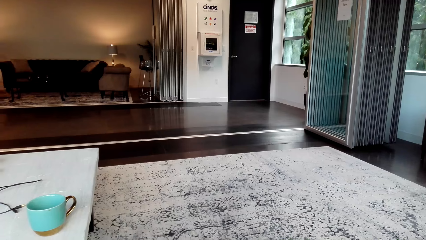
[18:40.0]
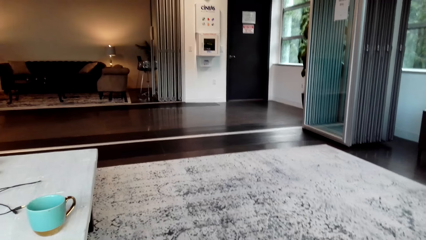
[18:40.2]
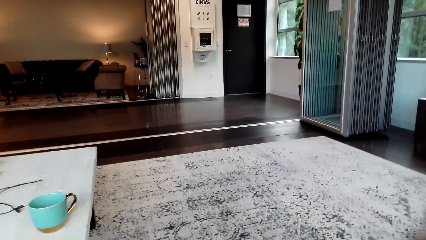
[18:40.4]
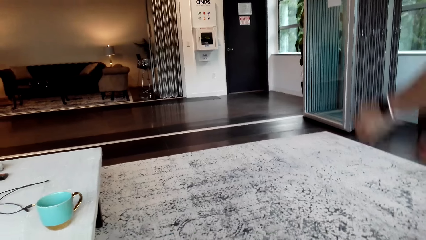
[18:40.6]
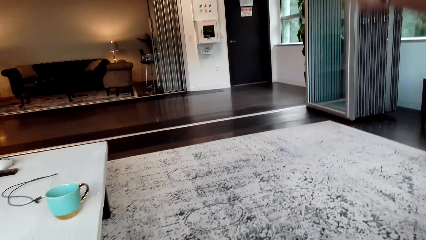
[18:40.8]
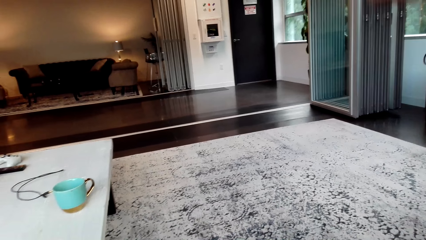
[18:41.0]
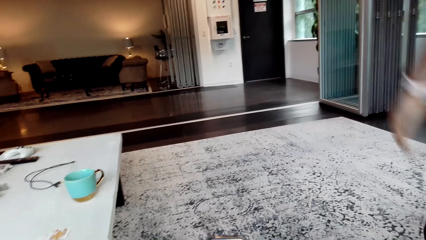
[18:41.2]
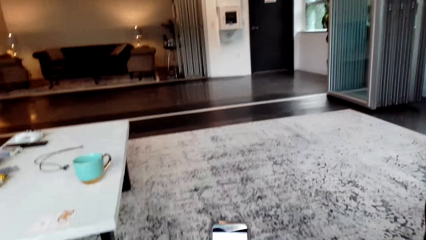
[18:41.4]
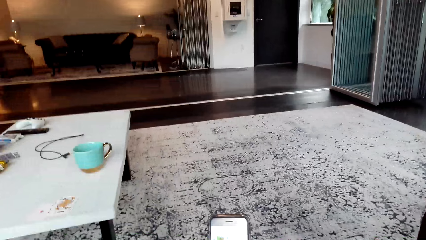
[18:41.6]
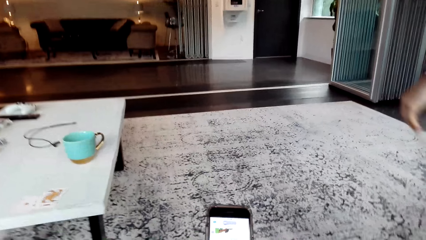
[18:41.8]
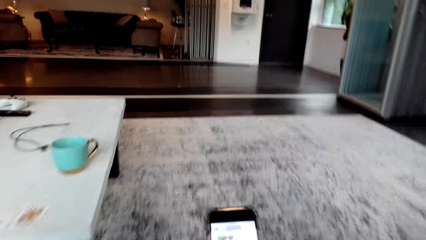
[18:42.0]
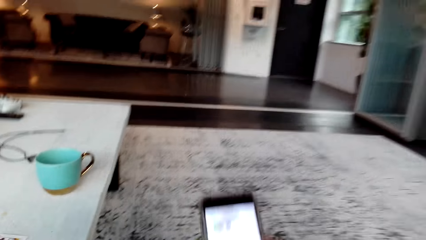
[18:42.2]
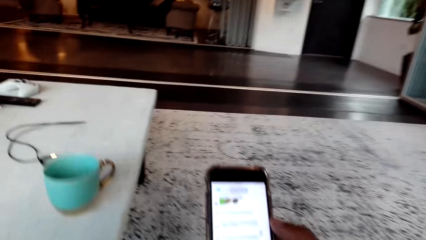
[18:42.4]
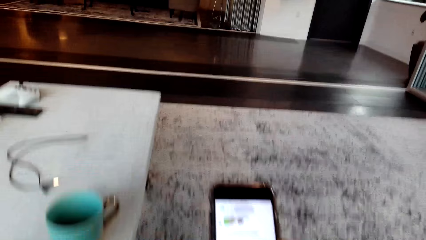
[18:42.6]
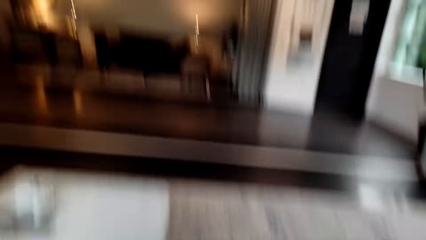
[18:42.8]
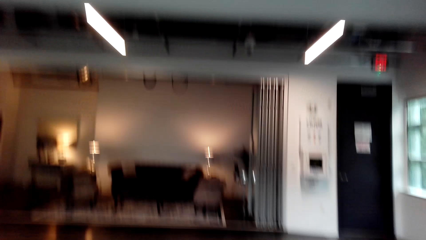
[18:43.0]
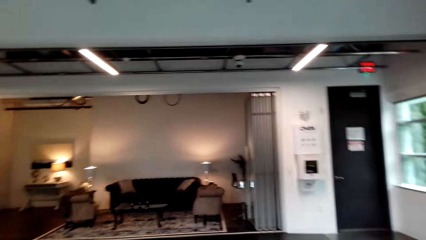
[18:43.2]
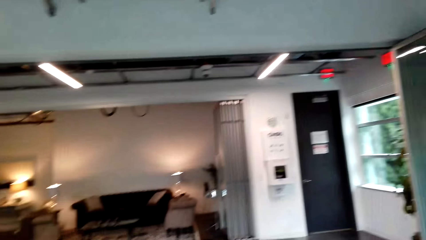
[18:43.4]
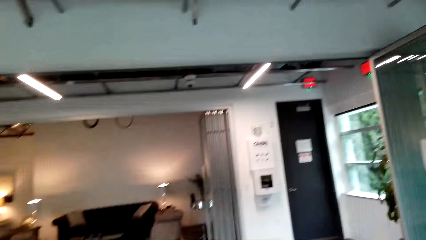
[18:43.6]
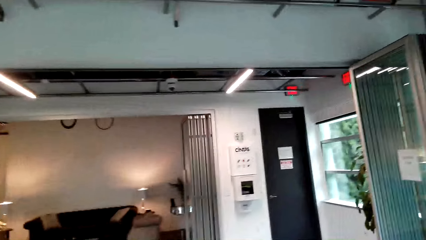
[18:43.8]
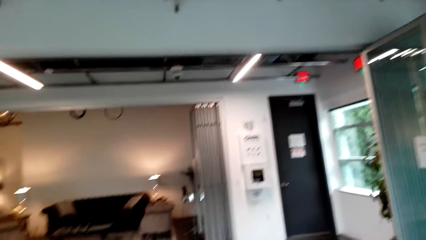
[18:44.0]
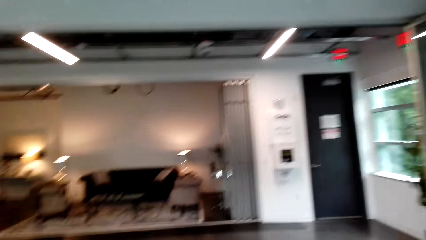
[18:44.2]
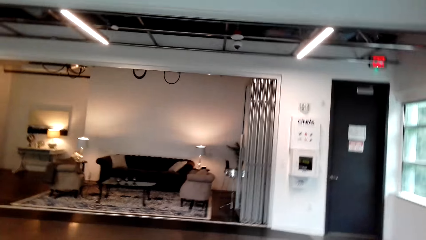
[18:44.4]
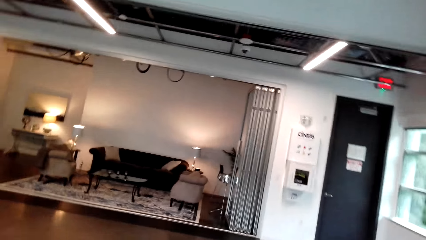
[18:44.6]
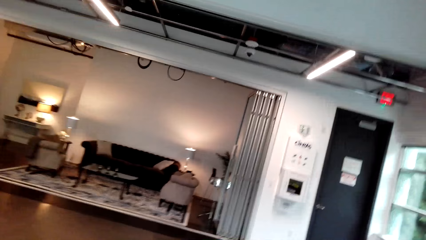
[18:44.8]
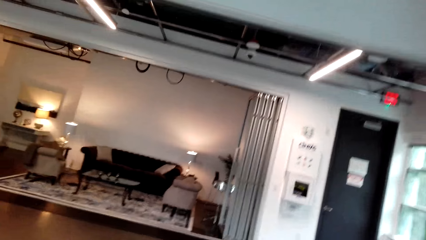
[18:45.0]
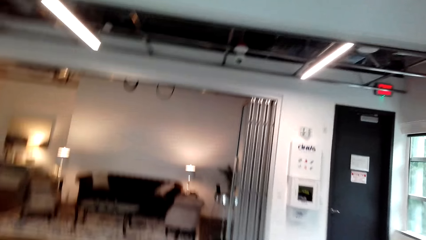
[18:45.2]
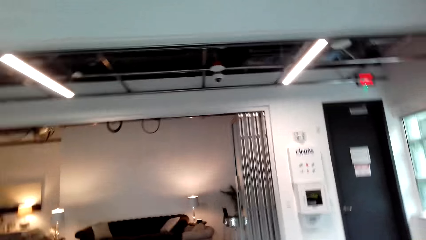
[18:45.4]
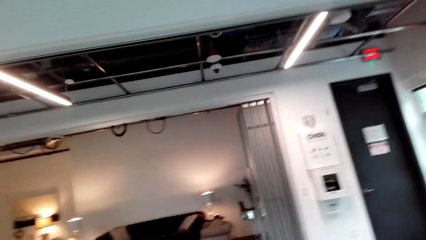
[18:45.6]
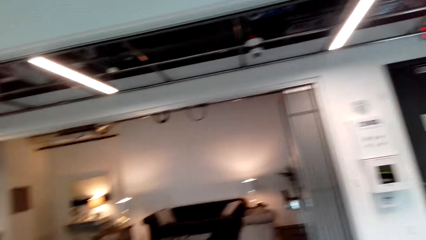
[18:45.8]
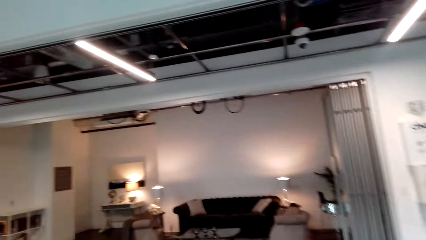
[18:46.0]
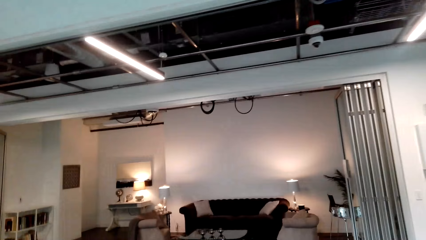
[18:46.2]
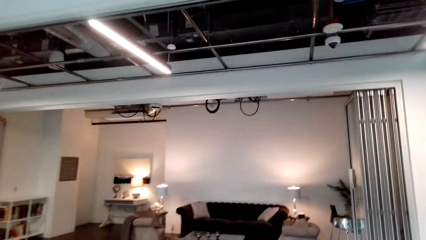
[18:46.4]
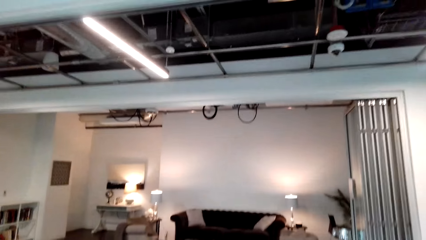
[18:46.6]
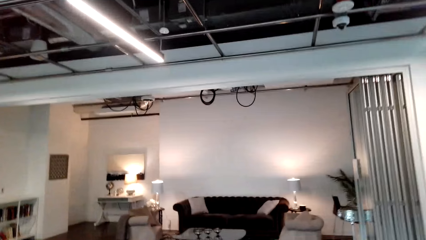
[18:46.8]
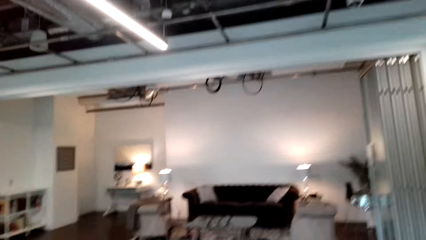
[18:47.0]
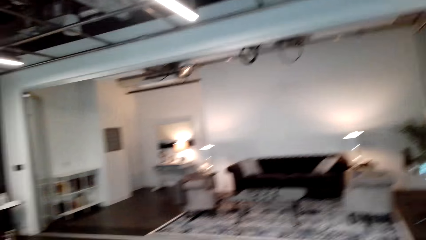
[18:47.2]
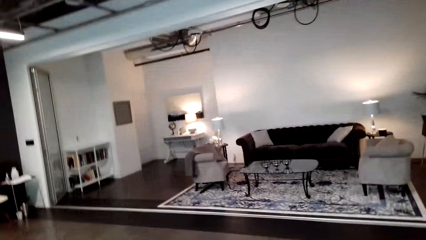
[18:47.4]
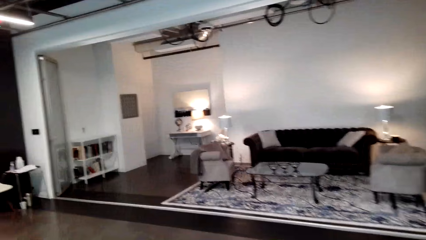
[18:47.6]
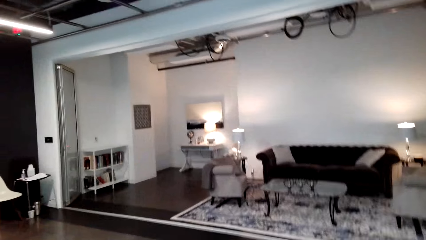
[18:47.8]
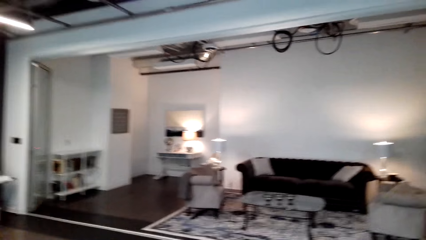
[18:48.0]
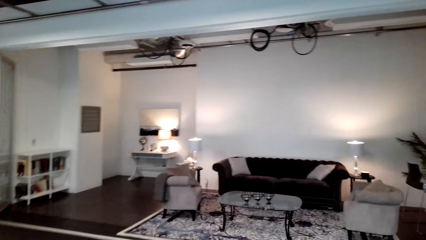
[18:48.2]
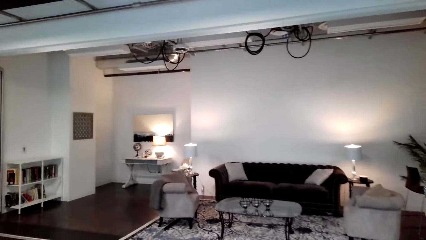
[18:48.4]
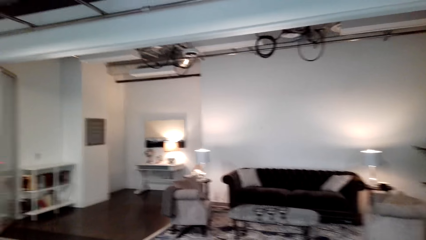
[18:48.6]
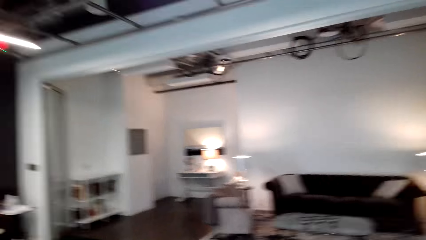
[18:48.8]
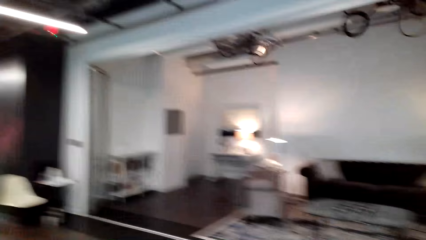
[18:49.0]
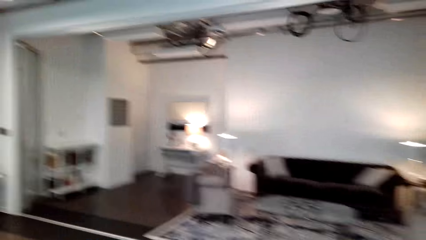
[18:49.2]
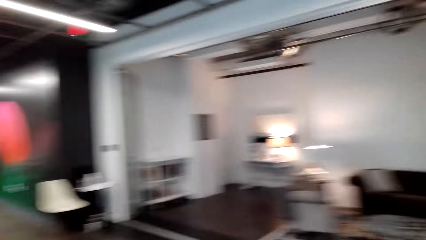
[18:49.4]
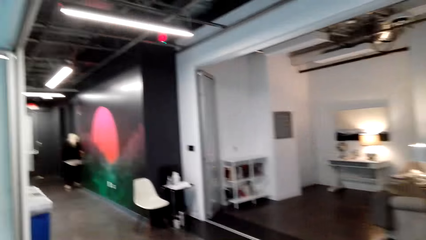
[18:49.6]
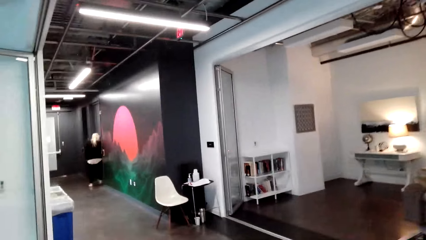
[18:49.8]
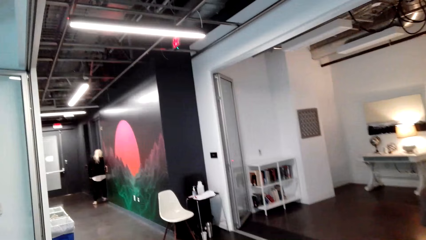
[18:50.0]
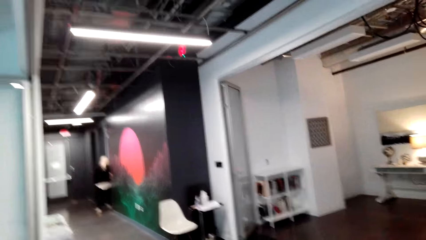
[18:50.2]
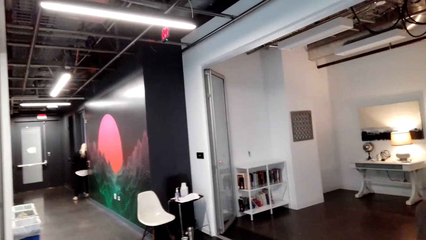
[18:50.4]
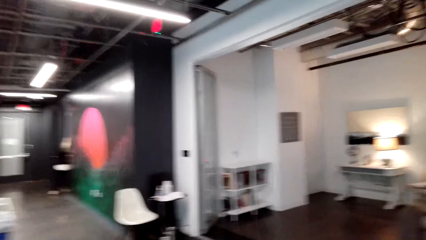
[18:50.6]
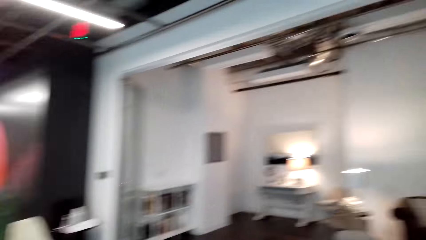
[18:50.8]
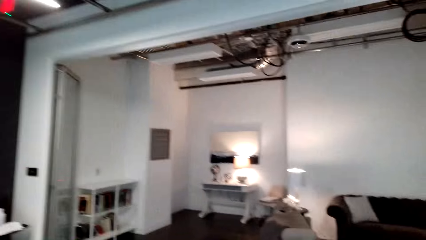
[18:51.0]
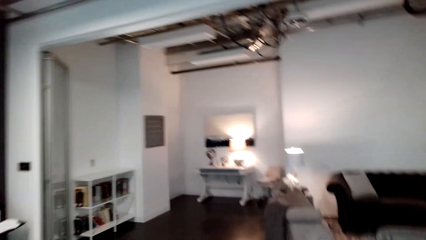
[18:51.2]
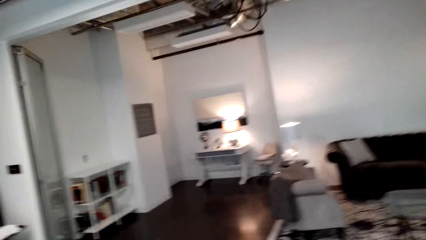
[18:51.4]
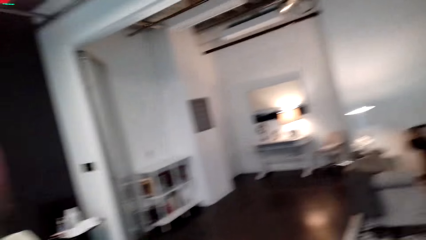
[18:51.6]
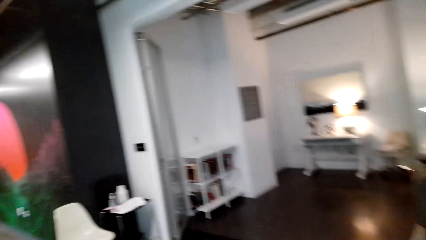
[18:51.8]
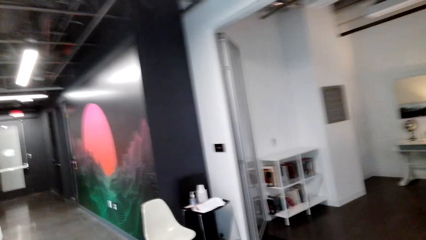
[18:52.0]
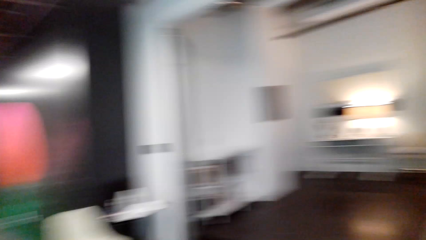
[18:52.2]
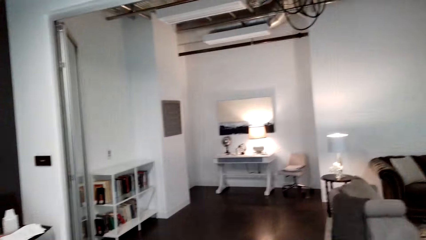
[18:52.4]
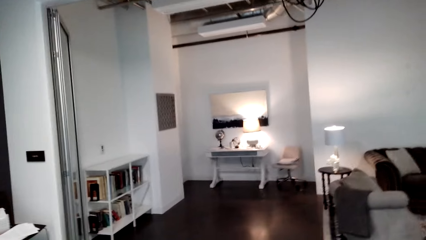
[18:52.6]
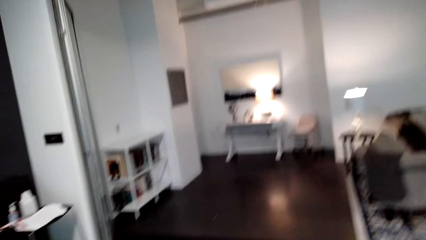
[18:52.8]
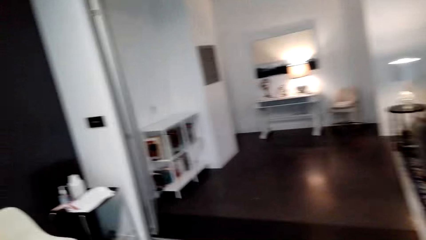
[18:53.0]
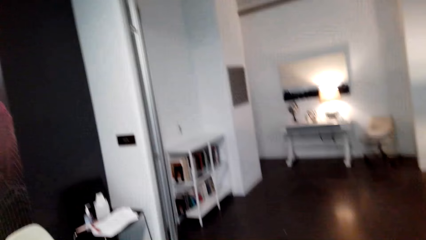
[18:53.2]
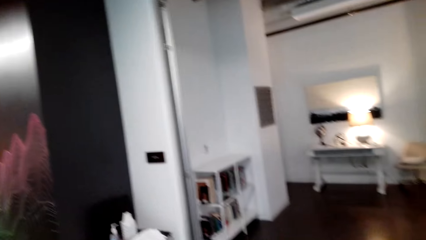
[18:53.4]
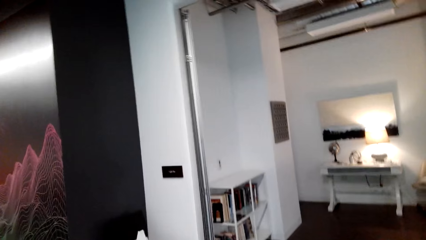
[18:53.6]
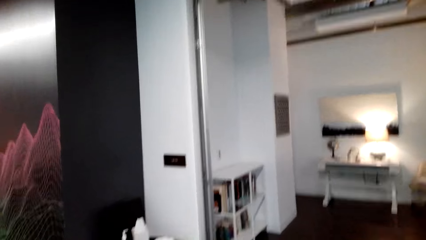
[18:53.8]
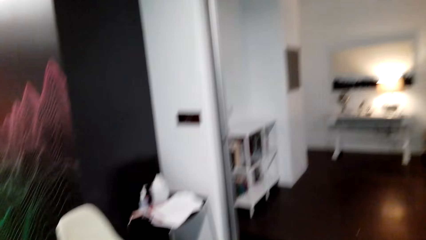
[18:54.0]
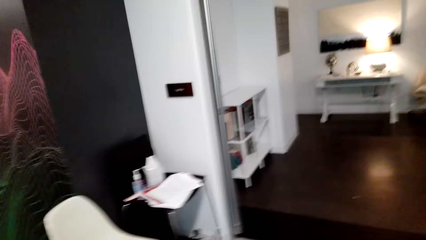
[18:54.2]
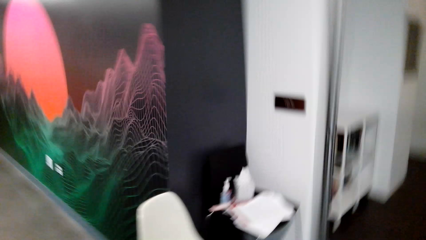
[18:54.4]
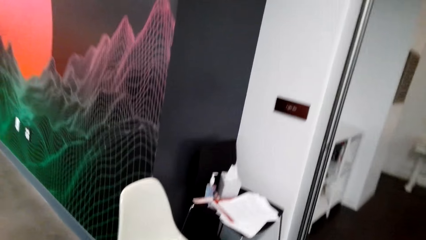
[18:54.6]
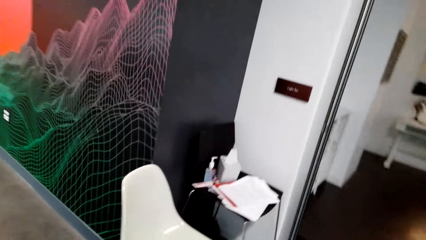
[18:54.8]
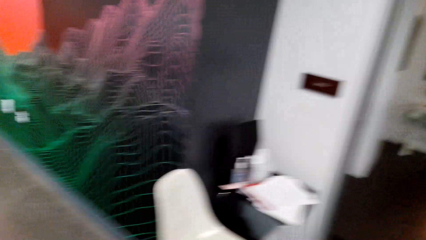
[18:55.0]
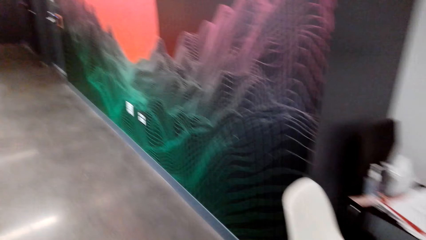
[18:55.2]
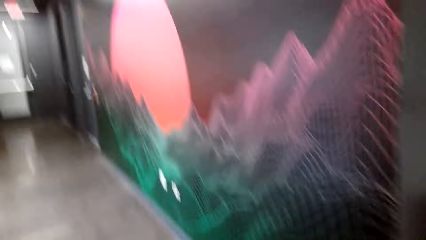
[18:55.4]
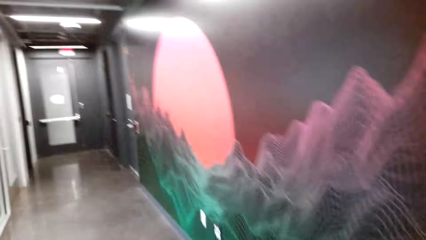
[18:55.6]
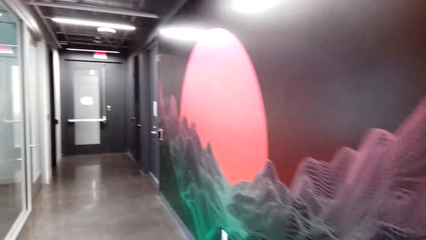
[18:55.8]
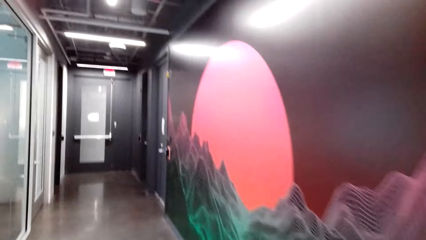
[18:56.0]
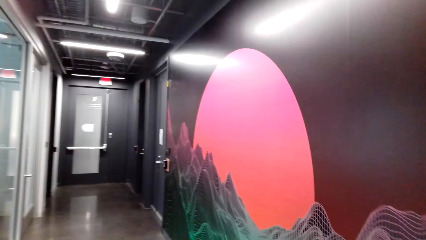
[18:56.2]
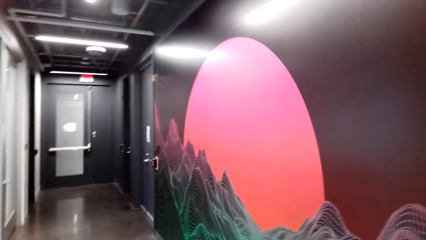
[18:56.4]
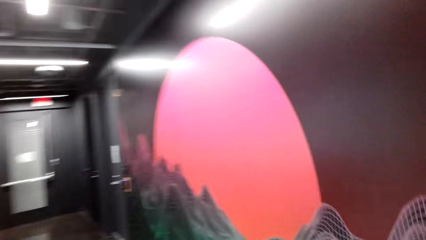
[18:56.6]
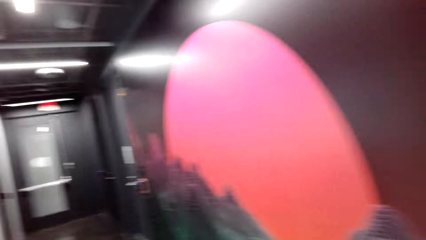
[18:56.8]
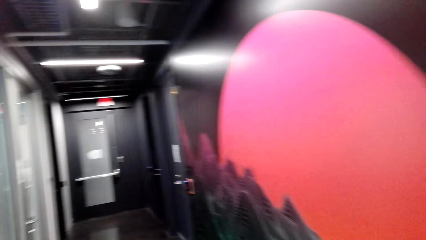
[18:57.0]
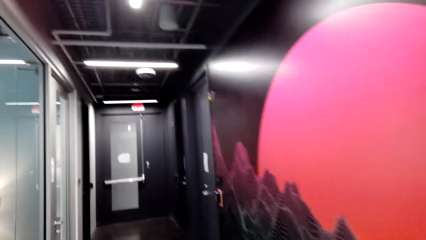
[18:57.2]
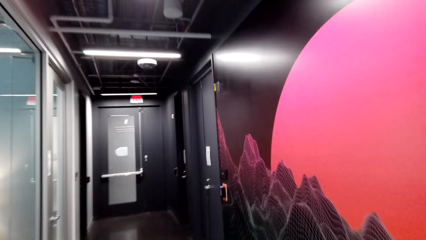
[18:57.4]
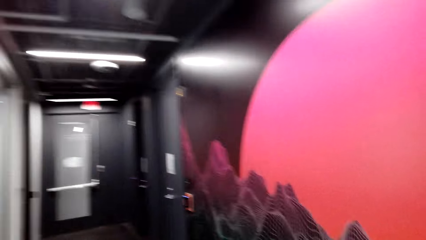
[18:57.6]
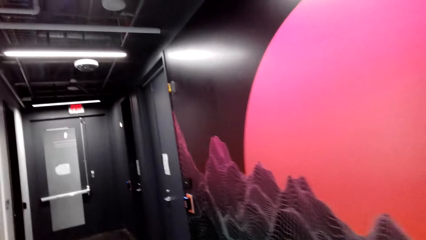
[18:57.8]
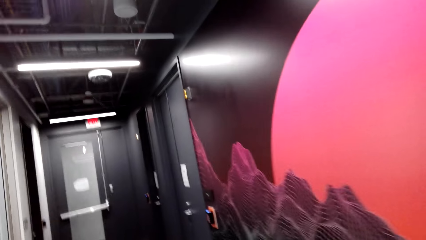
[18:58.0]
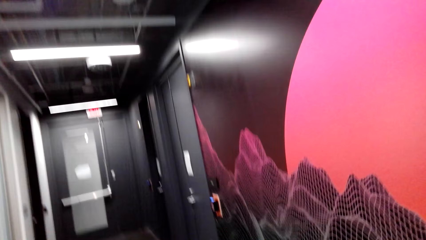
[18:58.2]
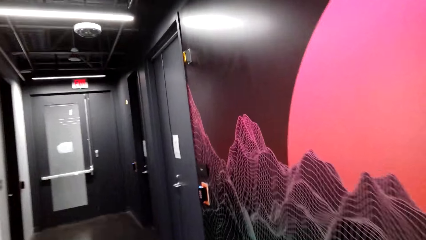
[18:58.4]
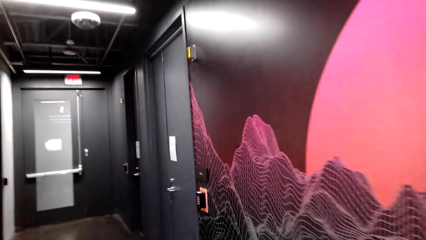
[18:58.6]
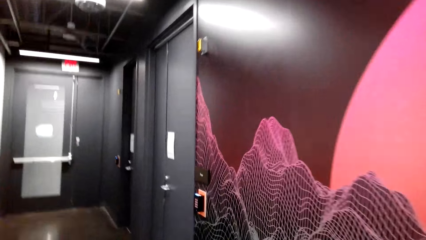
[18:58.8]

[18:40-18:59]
The woman raises her hand and stands up. The camera wearer moves the phone up. They stand up. They use the phone. They converse with the woman. They walk around the office. They converse with the woman. They walk around the office.
